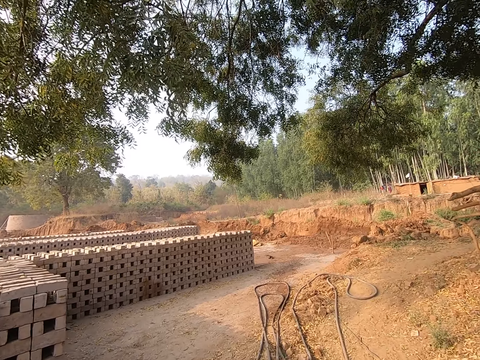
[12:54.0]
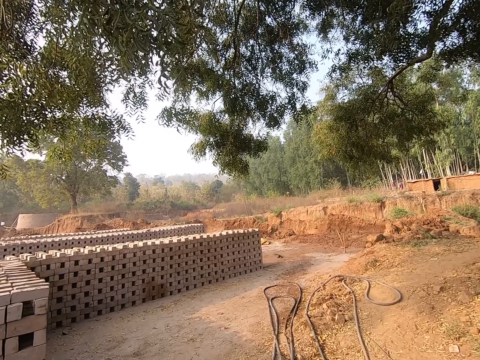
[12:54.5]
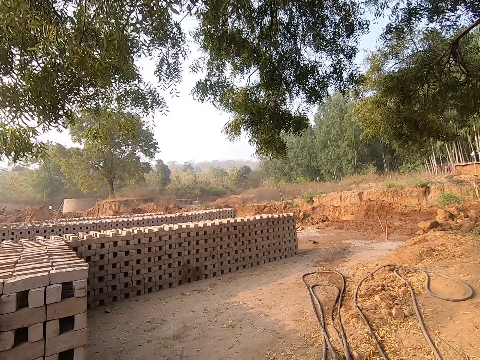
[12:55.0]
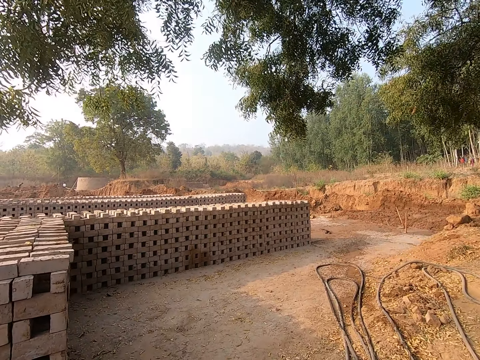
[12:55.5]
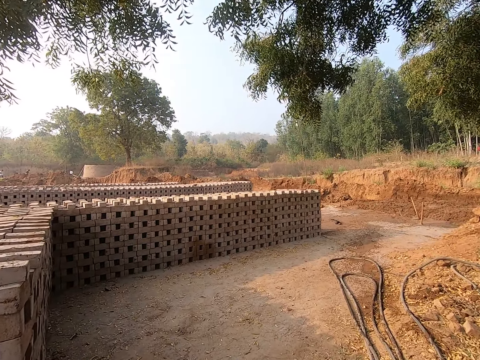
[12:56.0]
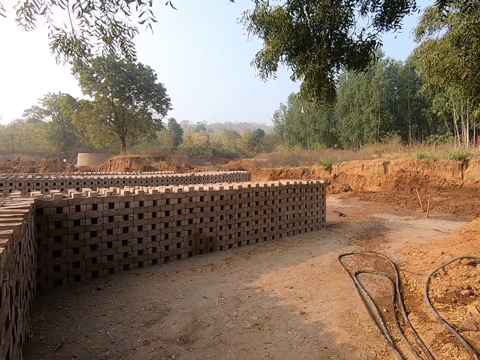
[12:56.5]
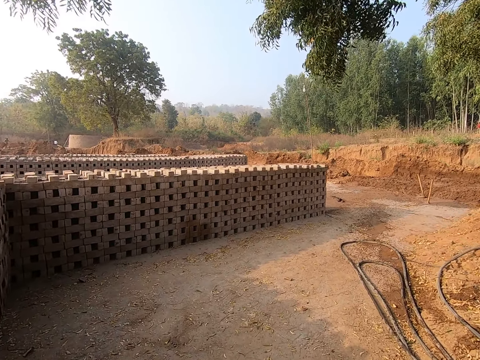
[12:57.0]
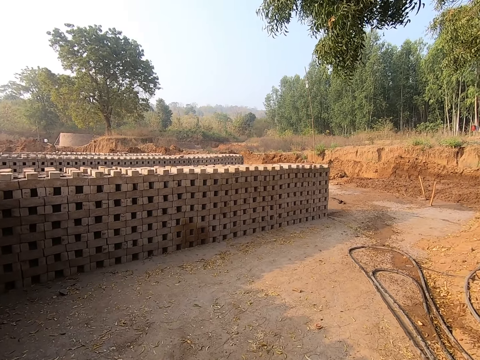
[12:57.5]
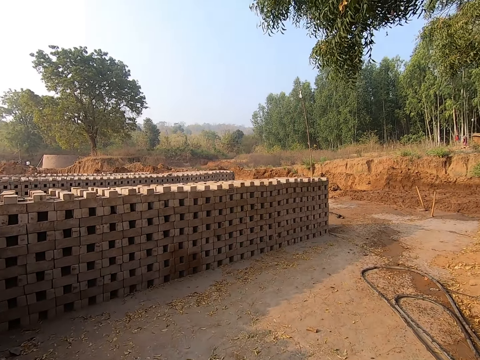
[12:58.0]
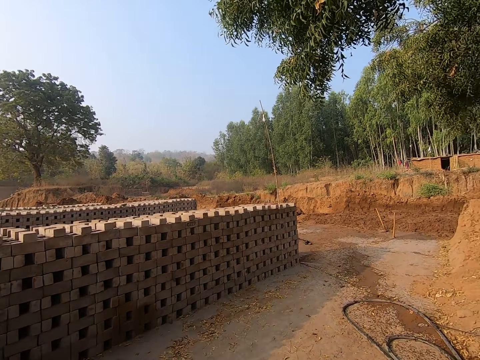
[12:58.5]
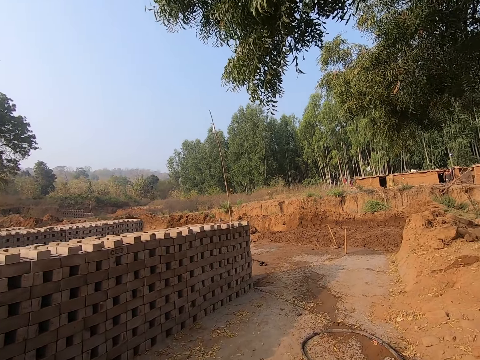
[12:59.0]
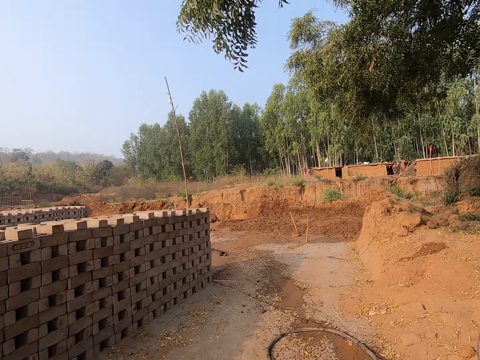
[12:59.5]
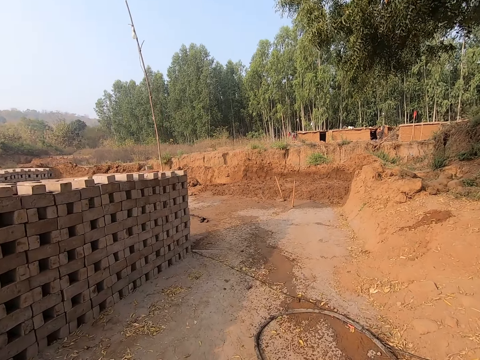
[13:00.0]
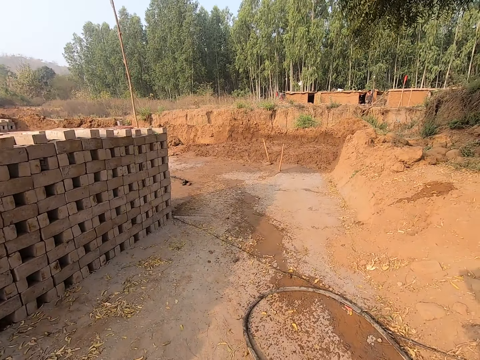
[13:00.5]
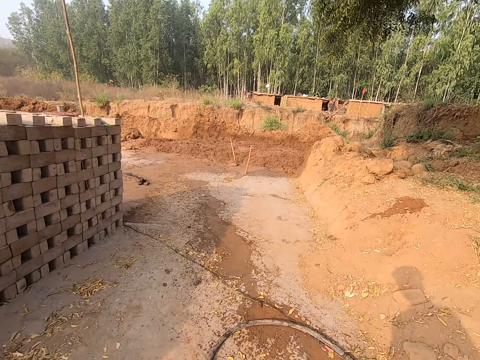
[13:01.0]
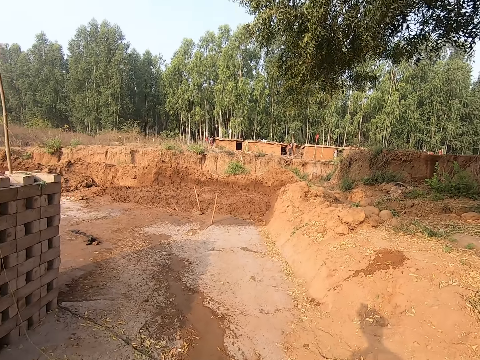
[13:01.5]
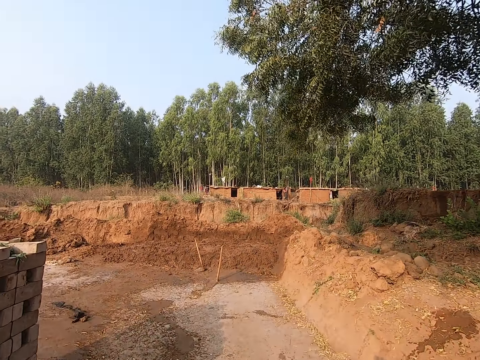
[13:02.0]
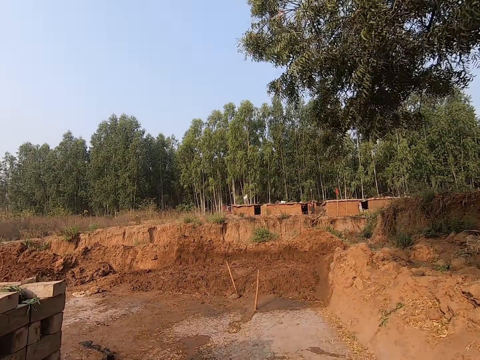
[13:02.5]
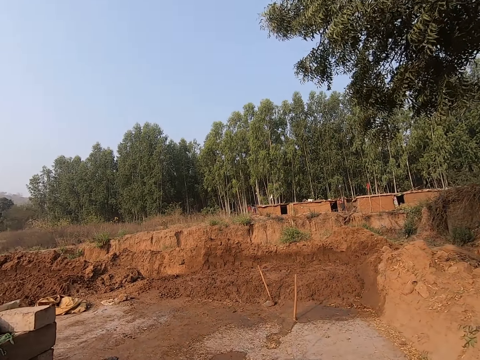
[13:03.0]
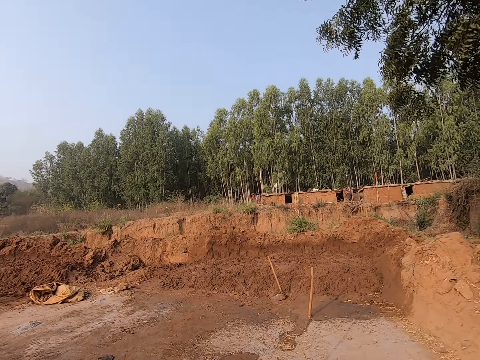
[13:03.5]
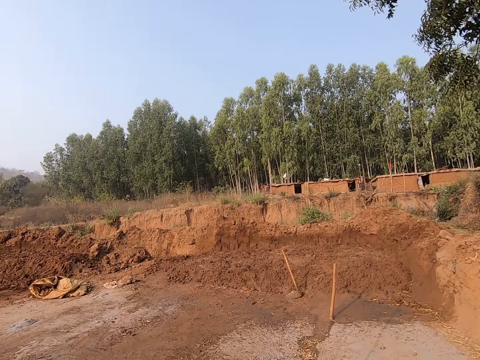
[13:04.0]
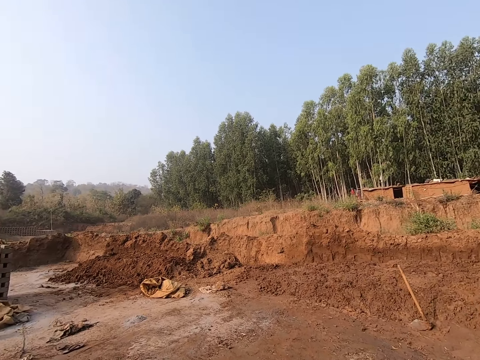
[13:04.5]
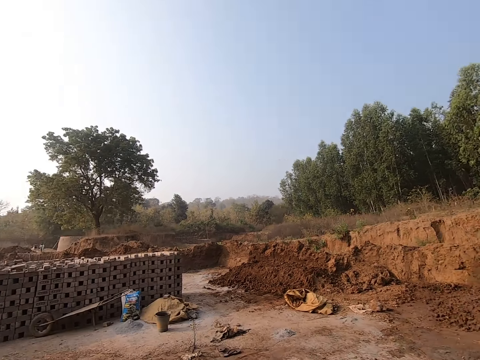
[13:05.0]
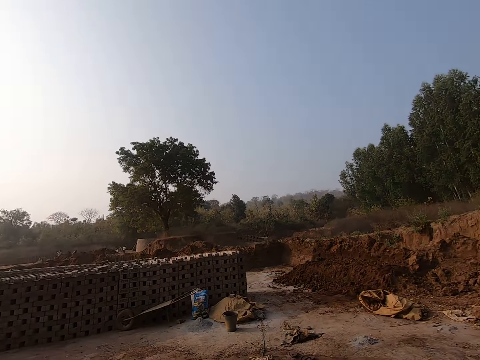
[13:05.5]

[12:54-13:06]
The camera wearer walks towards the blocks.

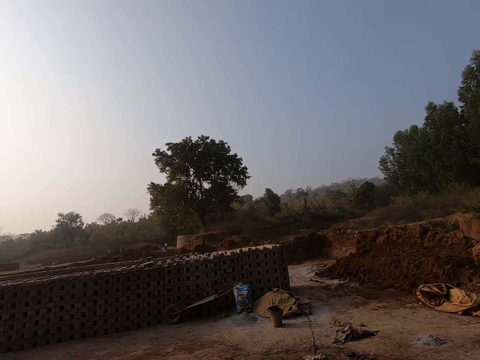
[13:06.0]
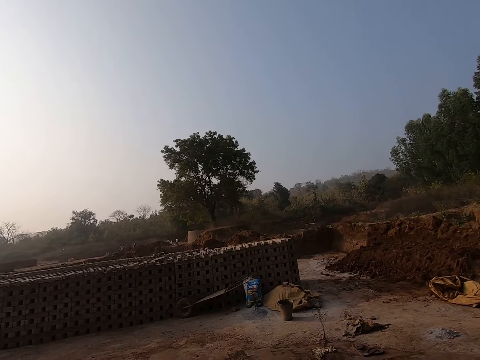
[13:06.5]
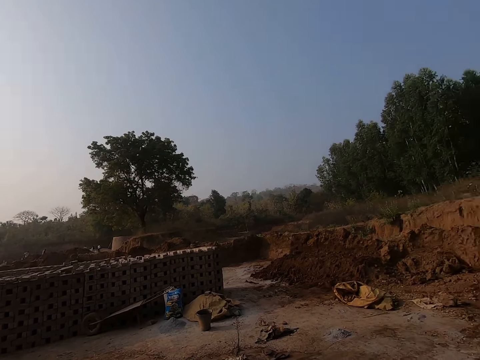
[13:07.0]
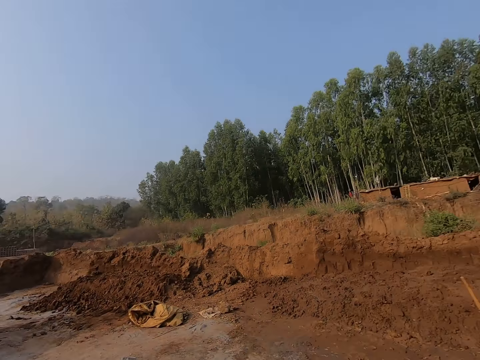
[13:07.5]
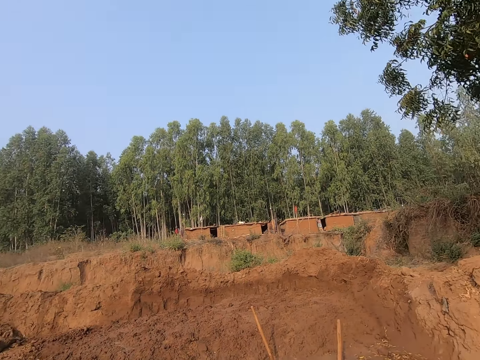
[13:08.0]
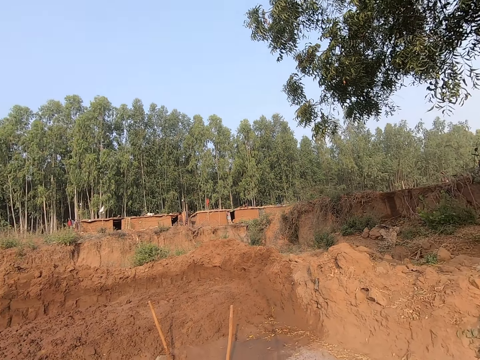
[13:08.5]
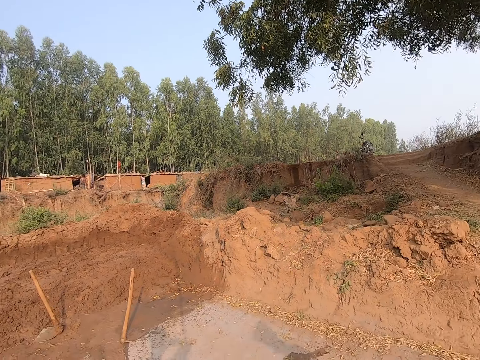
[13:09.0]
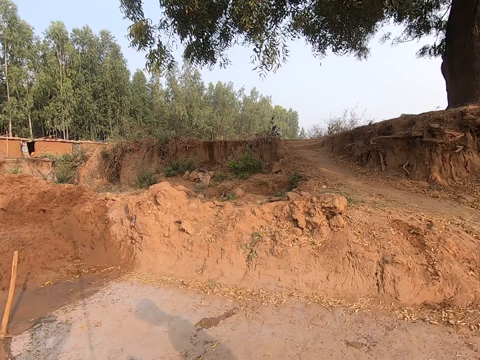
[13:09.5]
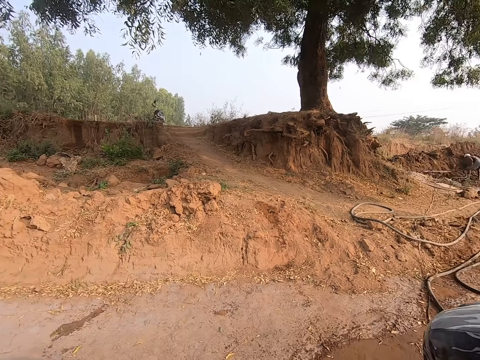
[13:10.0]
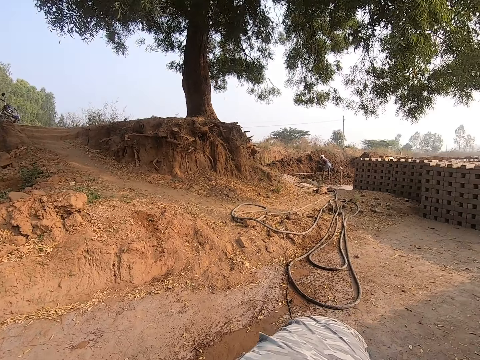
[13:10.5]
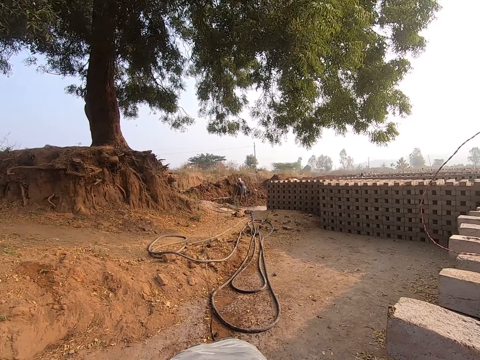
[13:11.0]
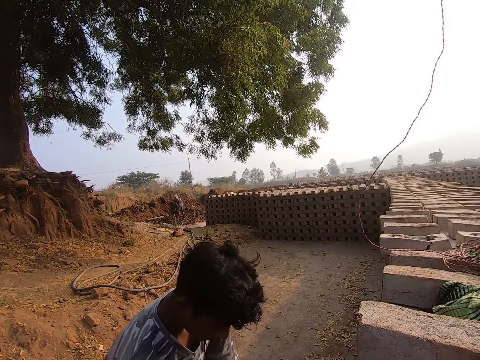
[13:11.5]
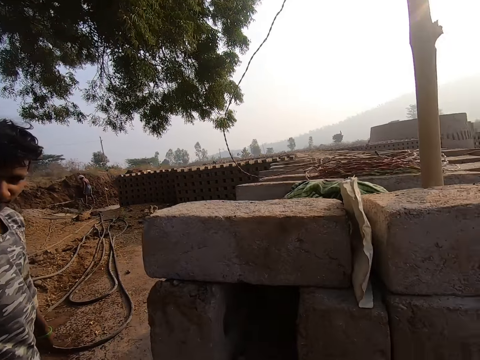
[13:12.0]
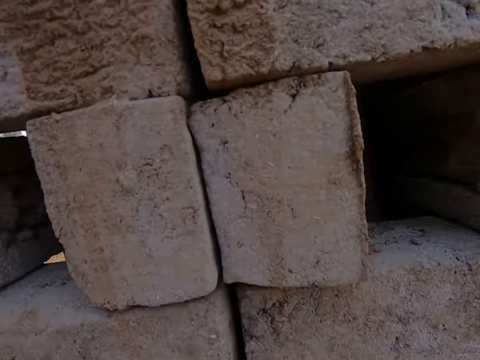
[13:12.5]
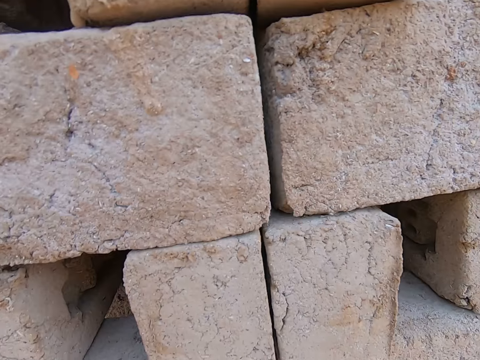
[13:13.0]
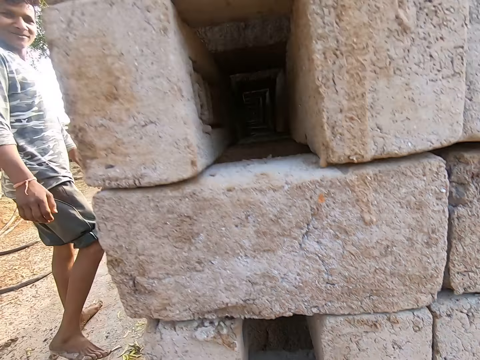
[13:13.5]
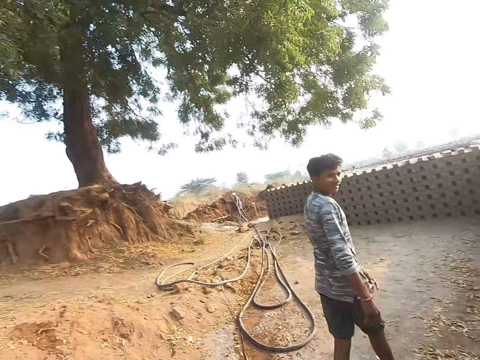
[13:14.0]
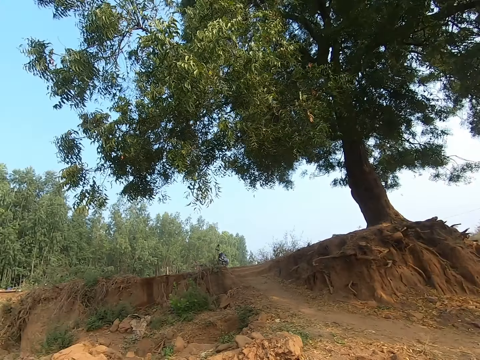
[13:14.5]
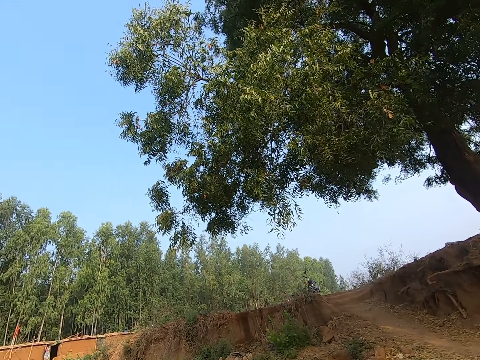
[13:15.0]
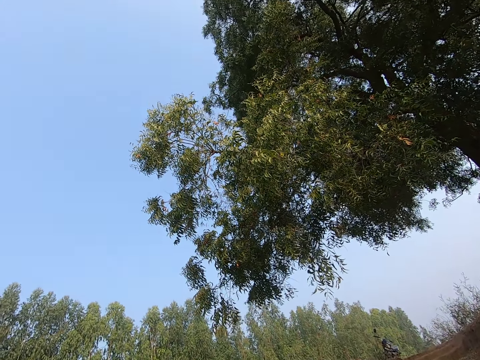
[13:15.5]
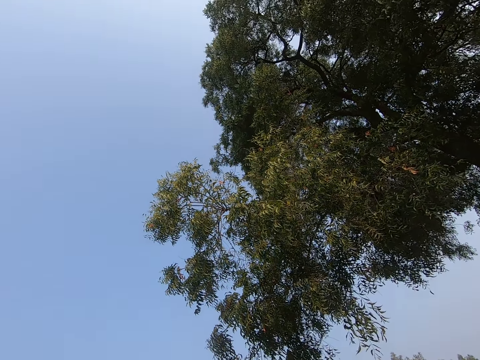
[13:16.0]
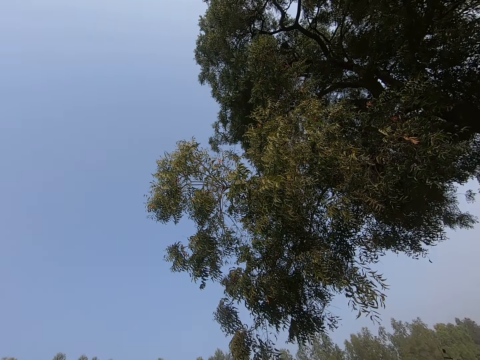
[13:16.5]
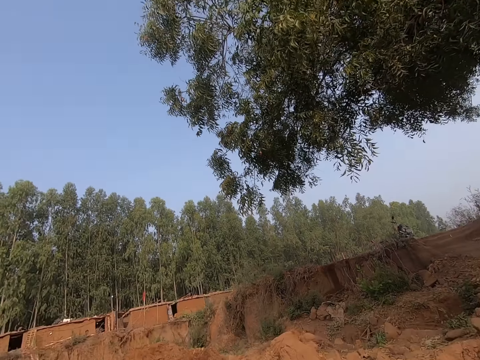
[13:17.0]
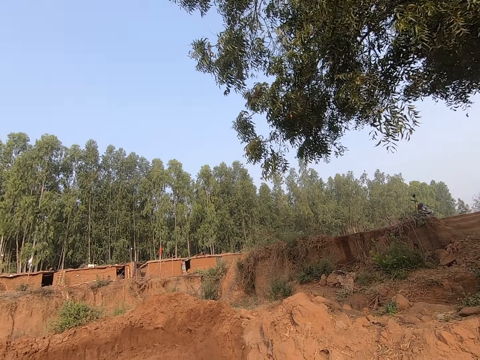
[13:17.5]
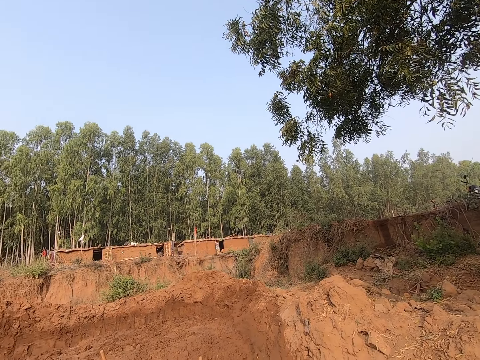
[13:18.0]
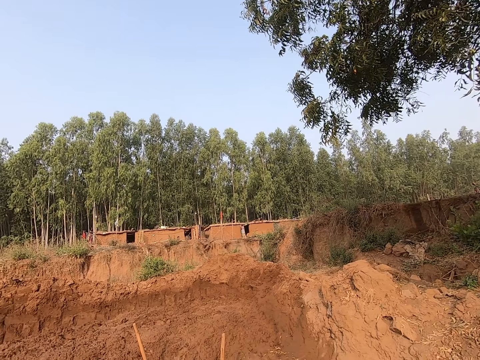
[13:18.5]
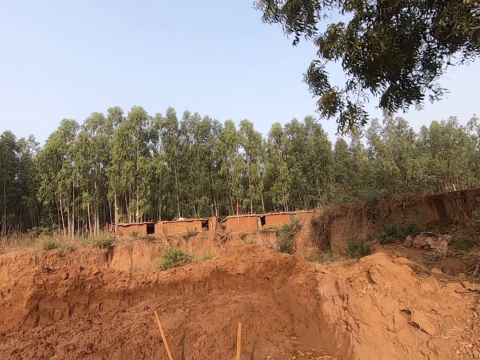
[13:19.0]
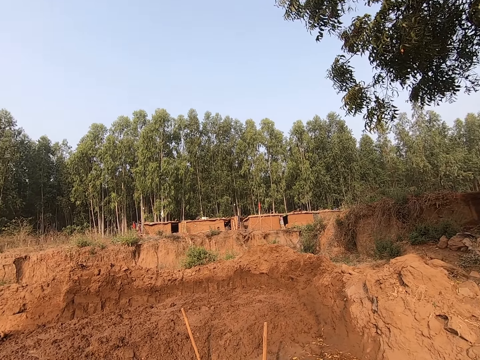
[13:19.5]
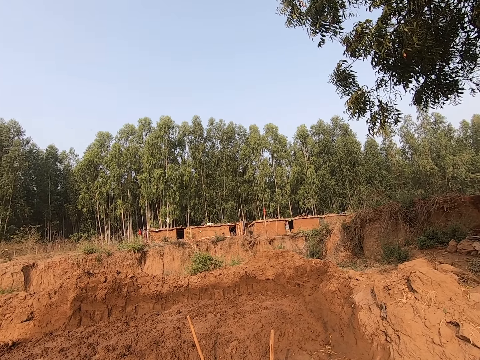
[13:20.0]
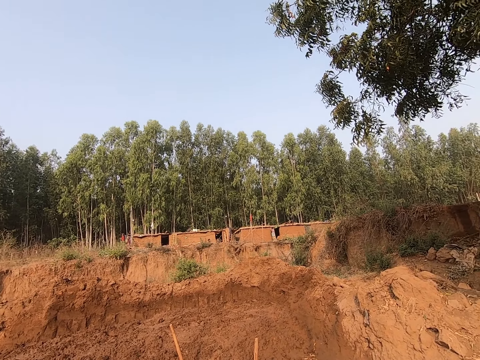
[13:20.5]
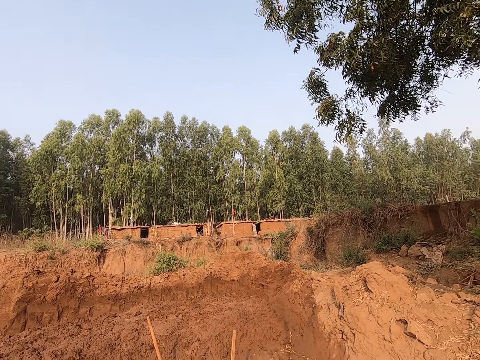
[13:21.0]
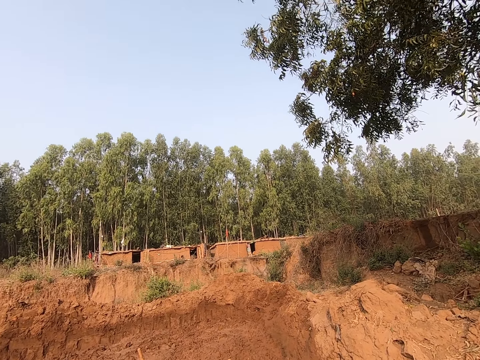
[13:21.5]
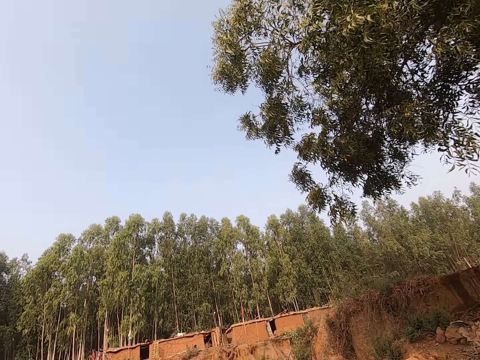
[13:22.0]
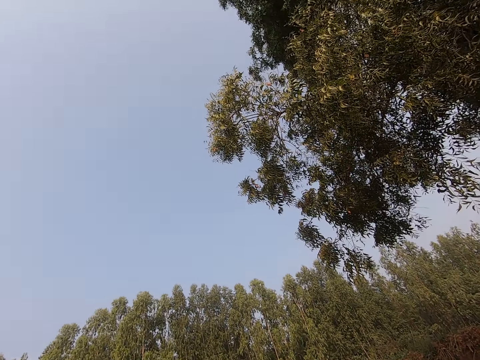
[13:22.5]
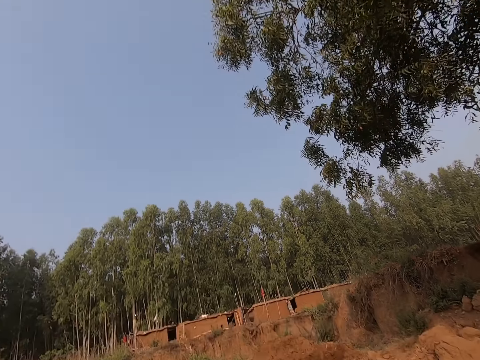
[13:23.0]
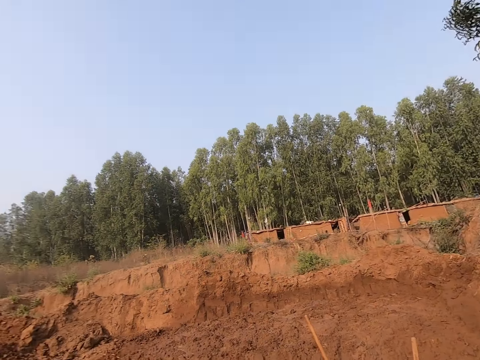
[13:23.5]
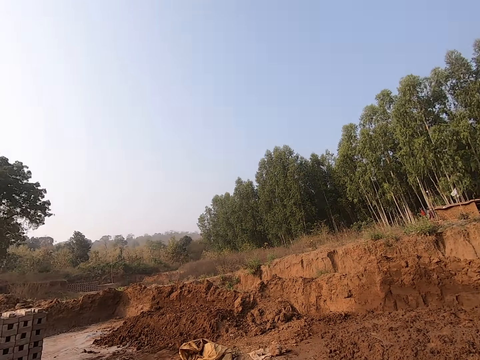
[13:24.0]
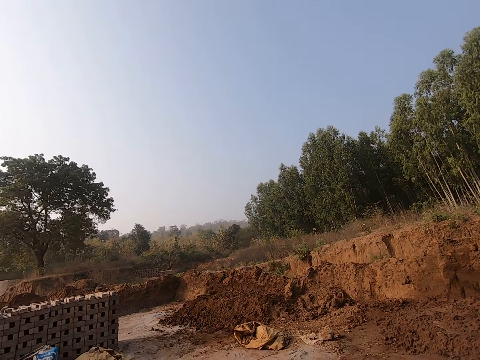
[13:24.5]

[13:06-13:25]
The camera wearer turns around the blocks. They look at the blocks. They stare at the heap.
